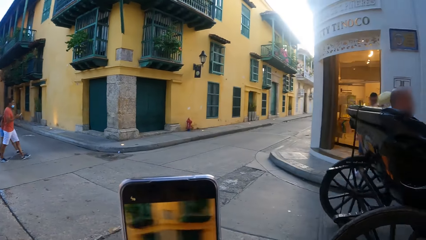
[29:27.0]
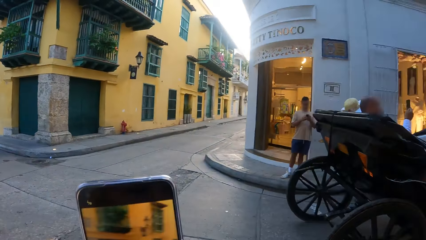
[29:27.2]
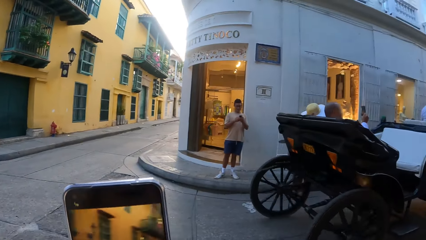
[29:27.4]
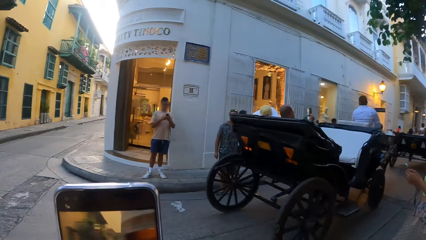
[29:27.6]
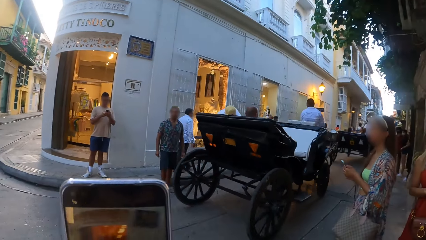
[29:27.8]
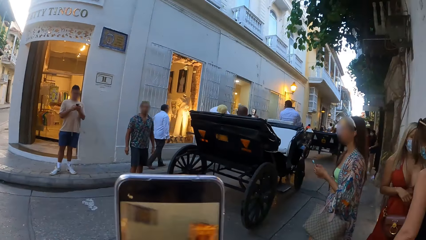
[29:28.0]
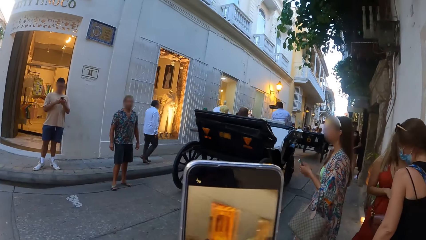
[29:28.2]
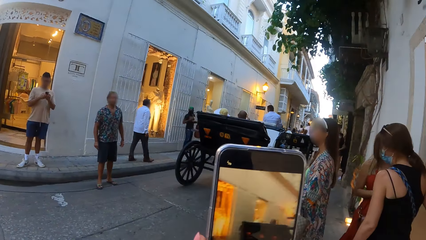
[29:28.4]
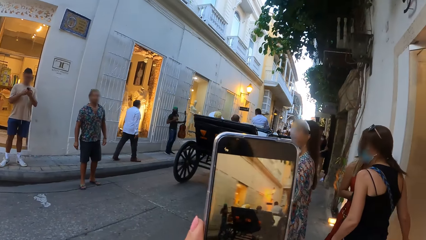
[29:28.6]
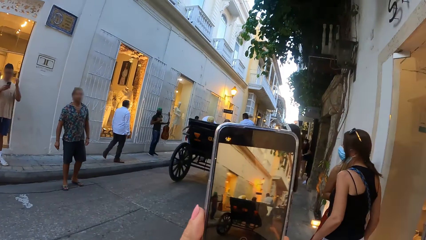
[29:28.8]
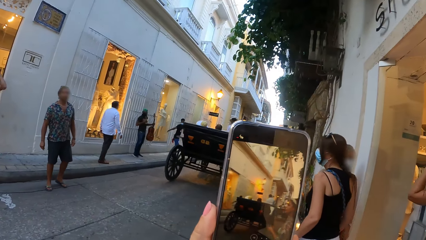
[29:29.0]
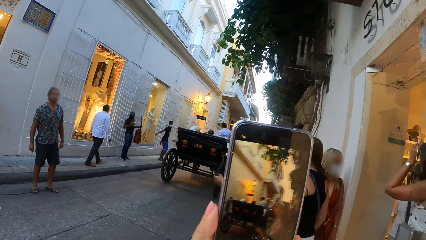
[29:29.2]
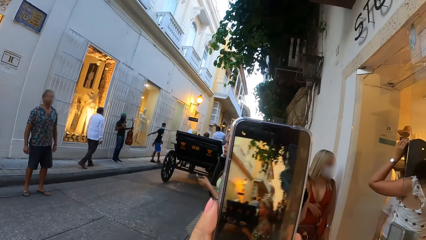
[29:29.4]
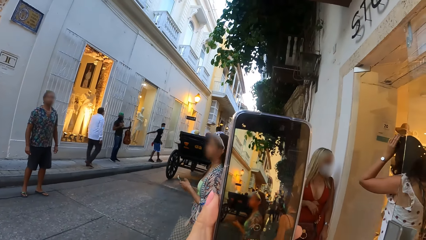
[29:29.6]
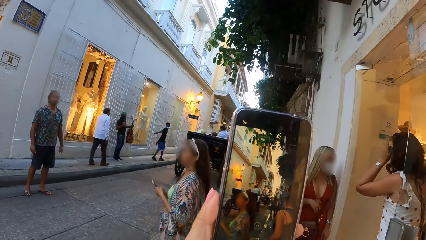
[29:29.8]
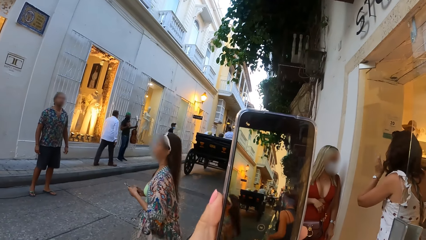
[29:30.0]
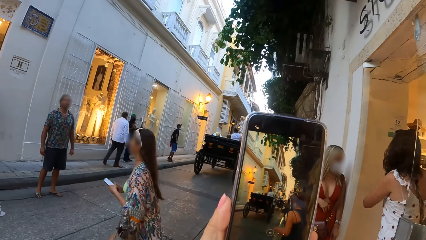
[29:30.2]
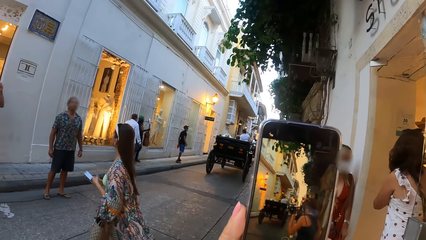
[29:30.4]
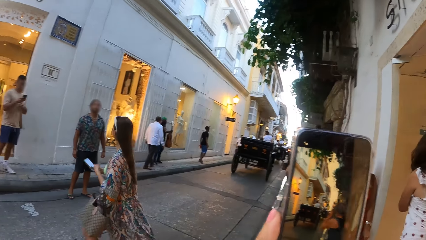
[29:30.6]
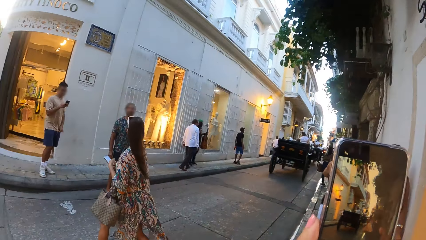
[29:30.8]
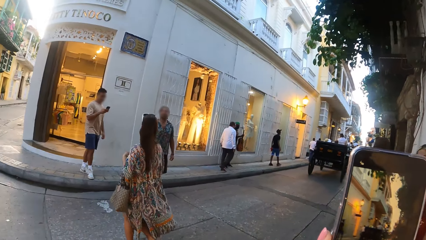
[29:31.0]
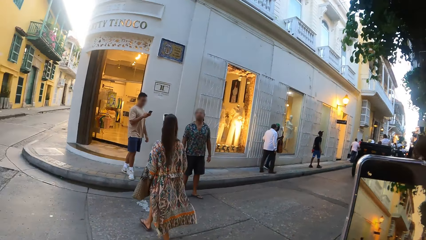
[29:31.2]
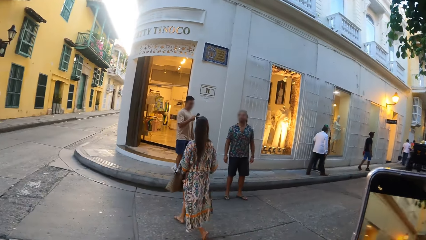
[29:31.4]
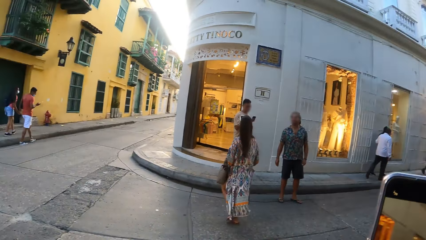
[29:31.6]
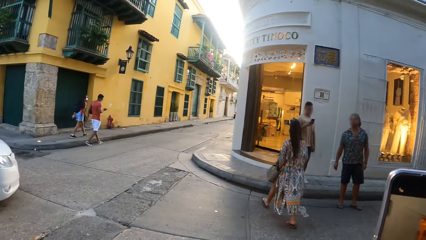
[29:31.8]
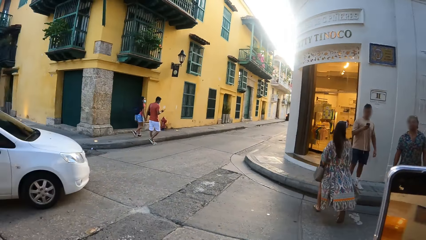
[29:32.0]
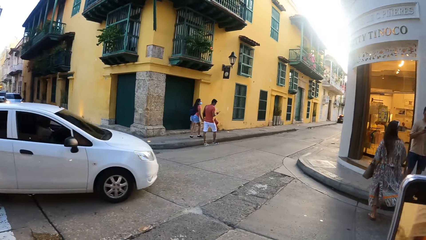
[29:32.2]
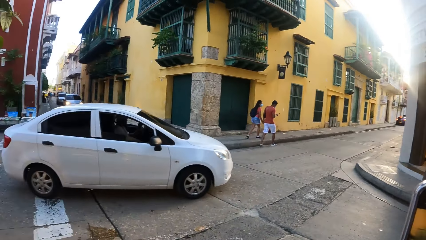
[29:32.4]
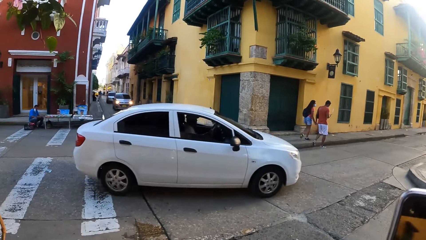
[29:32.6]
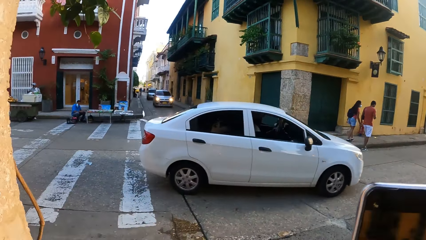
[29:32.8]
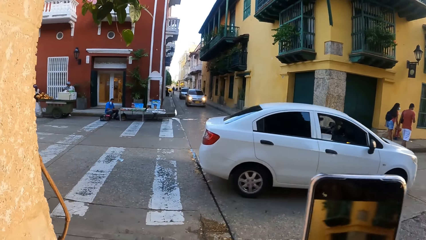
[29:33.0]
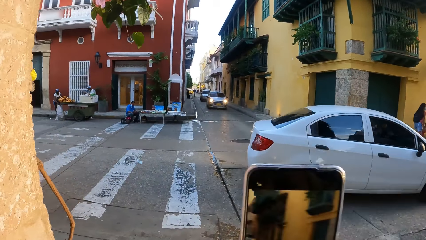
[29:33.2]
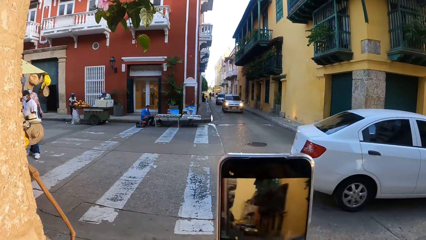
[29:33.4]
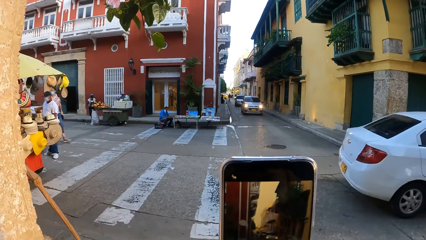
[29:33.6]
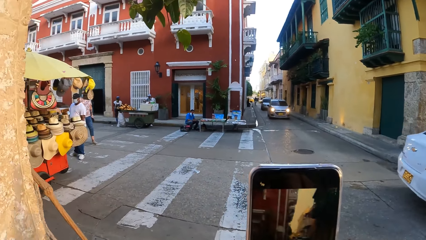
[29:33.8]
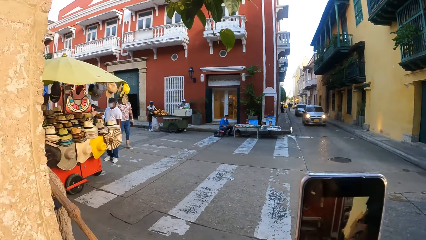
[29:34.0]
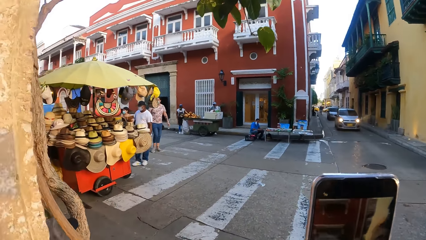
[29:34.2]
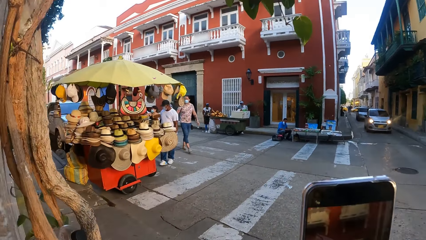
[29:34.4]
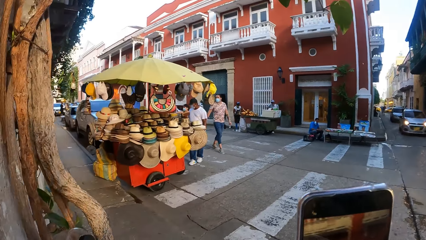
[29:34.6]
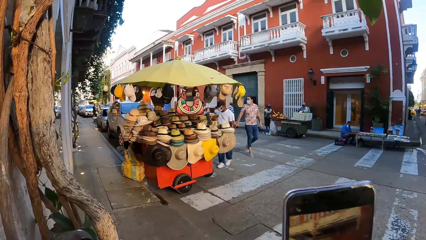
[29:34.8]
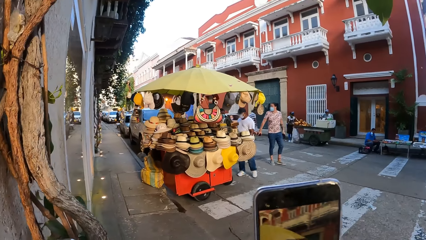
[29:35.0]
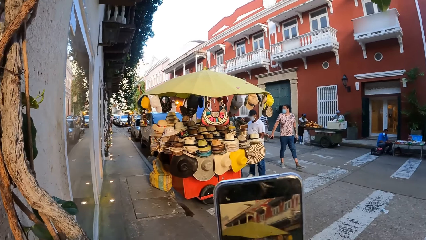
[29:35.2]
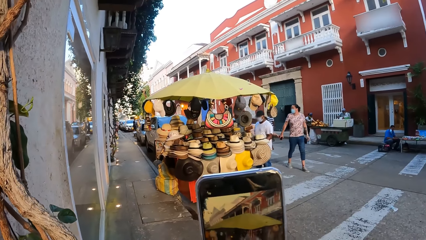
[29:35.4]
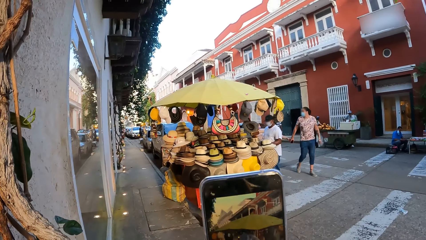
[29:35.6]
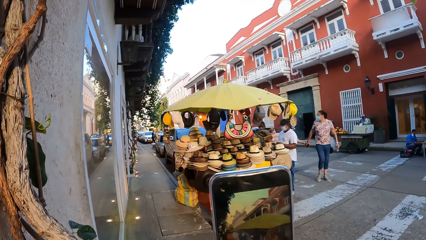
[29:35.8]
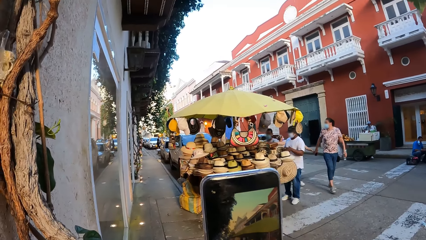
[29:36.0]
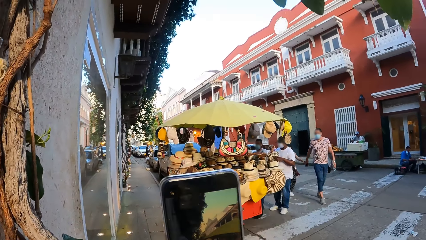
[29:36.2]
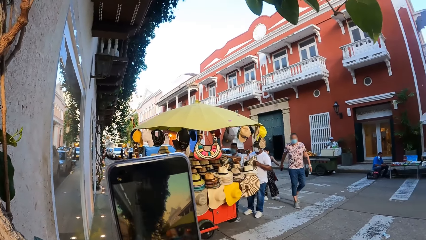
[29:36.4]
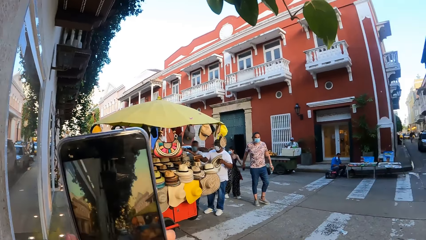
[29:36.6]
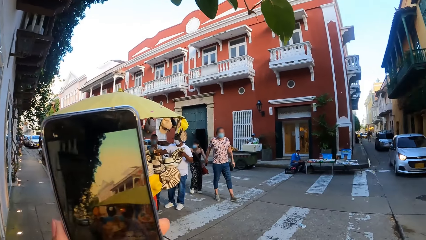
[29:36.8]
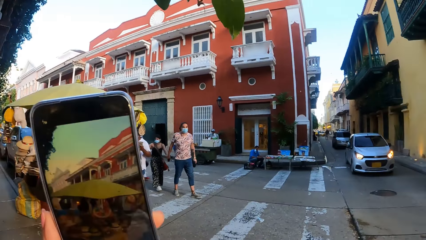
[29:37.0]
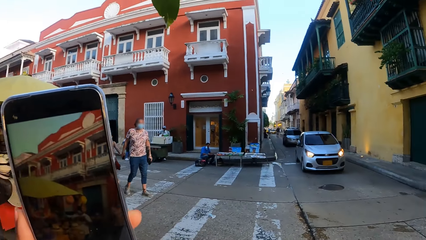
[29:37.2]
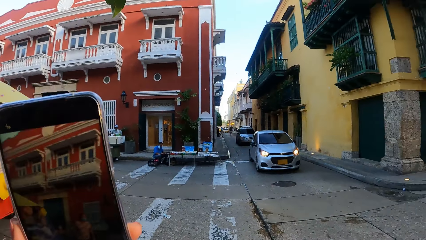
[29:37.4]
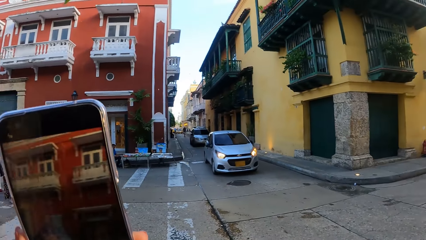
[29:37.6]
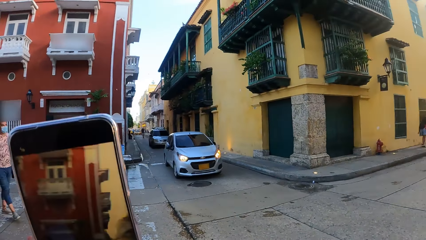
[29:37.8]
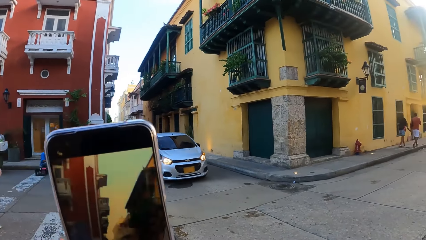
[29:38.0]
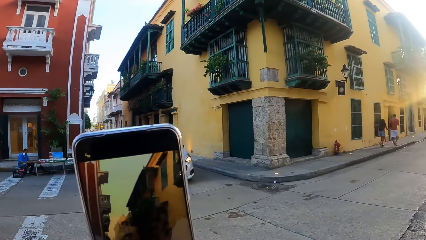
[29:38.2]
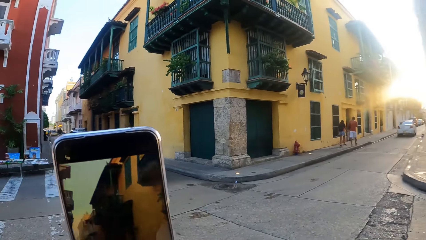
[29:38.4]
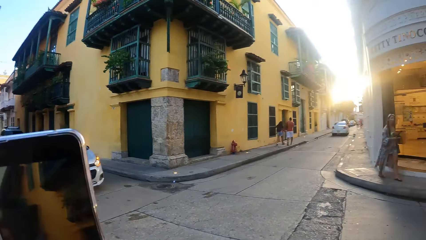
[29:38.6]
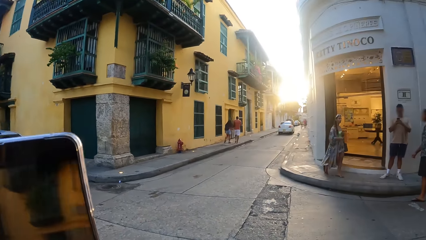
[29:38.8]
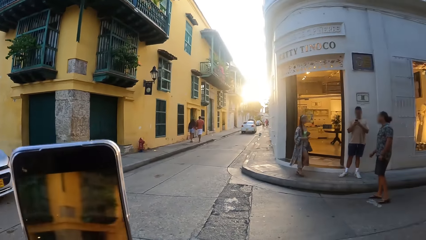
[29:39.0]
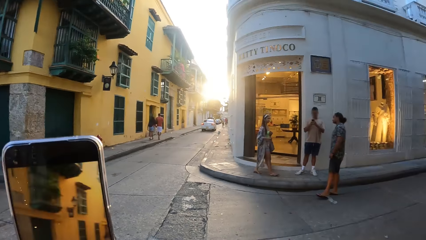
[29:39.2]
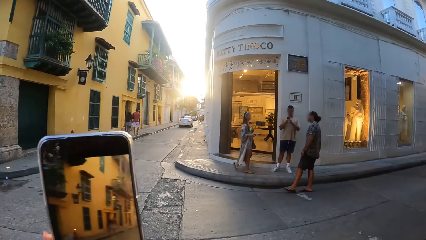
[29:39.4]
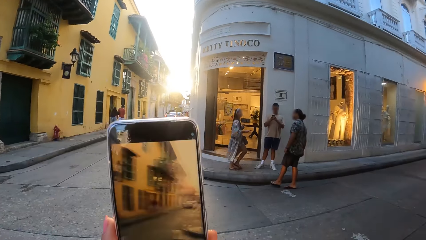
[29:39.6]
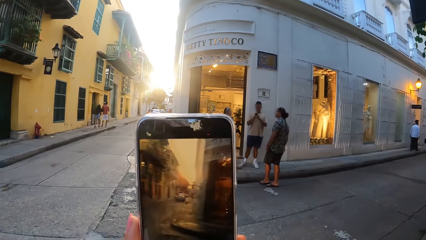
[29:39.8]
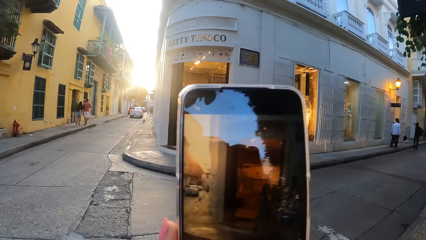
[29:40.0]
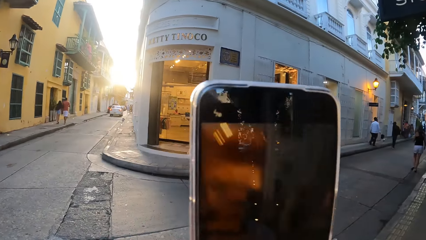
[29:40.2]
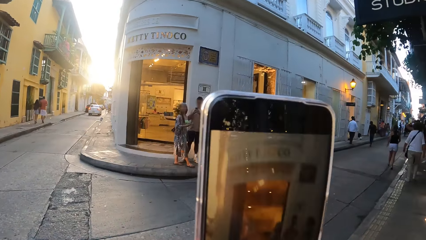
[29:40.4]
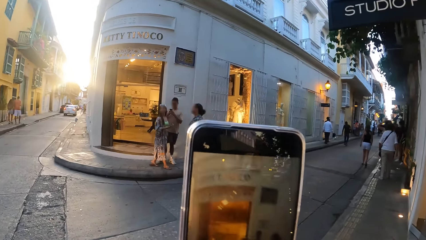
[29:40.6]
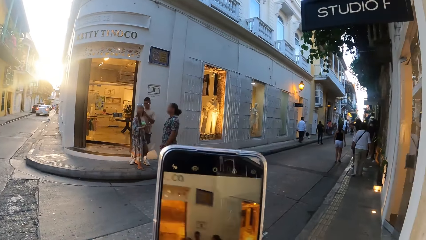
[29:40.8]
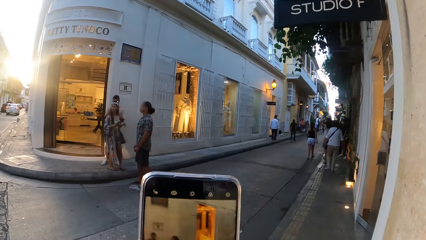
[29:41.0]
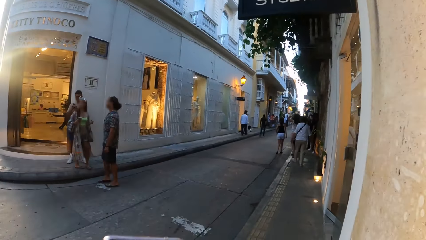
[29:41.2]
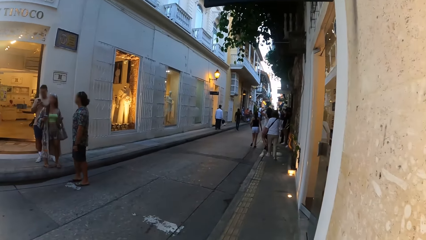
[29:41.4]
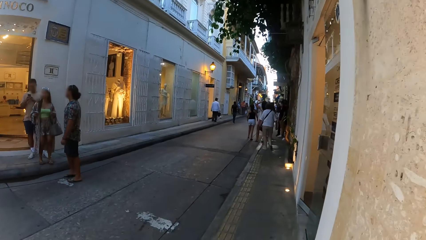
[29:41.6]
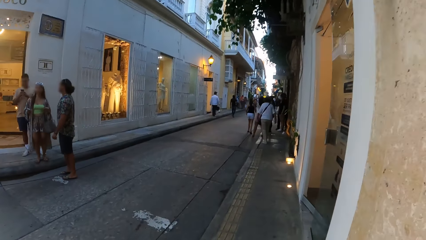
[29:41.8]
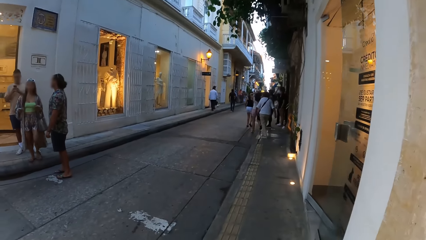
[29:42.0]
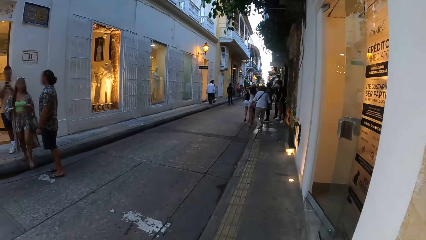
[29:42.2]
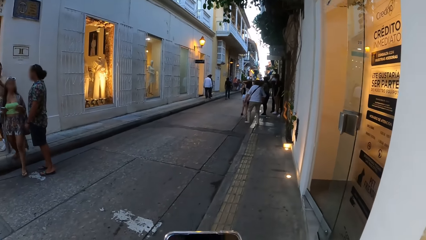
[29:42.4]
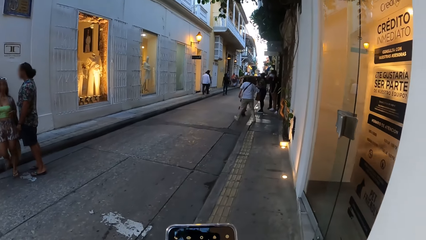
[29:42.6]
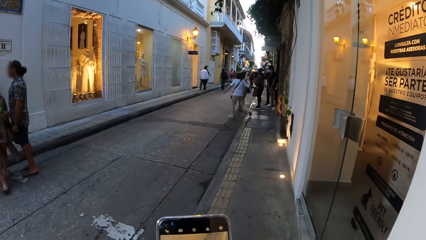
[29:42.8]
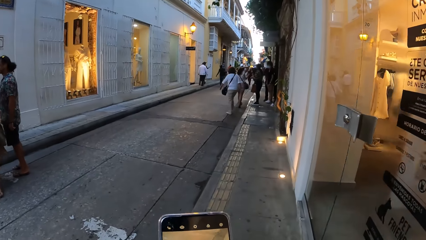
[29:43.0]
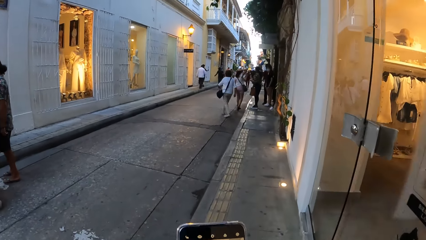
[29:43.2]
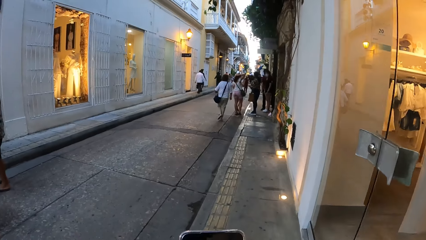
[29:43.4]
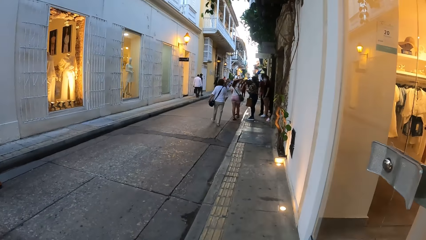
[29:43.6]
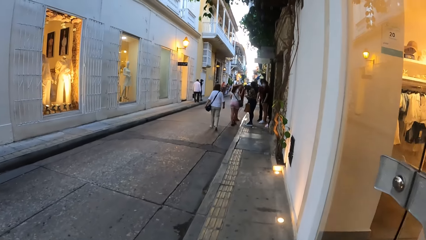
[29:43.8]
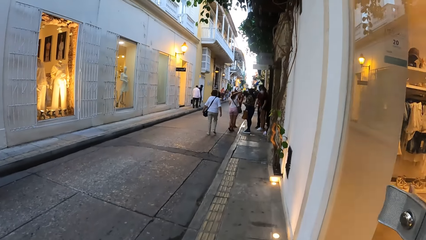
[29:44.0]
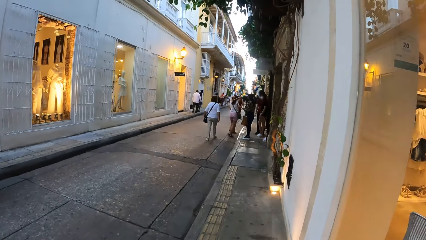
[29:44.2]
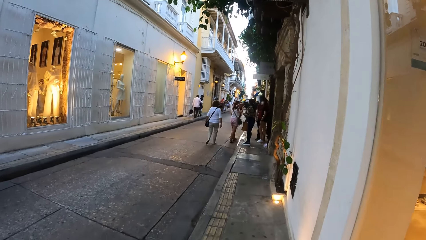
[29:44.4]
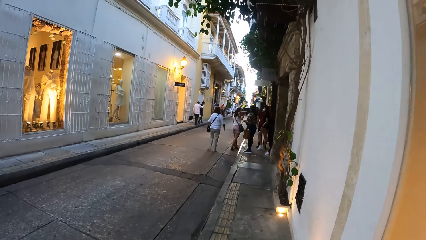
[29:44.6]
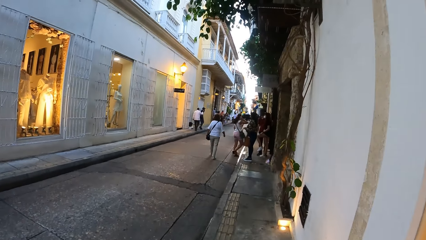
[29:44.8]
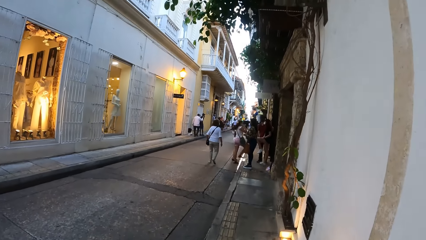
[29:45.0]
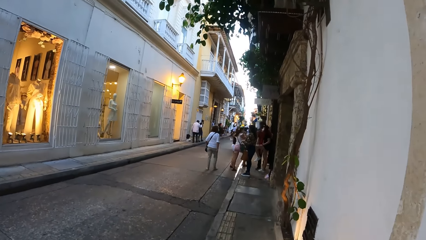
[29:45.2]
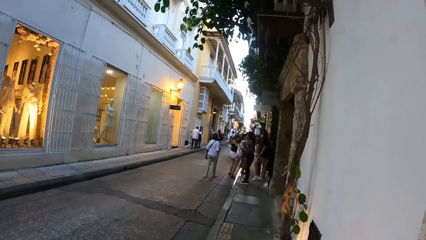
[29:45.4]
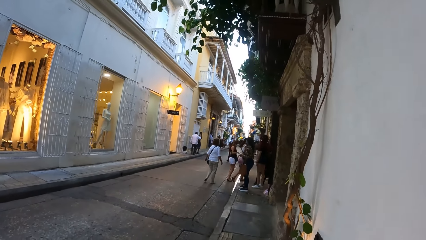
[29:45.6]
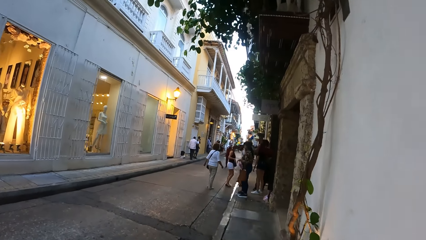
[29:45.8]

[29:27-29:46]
The camera wearer looks around the phone. They take a video with the phone. They look around. They walk along the road.
